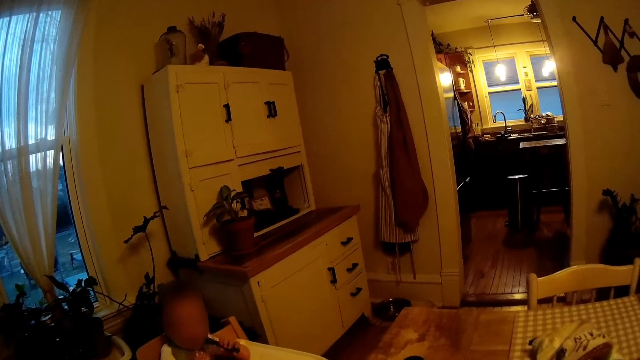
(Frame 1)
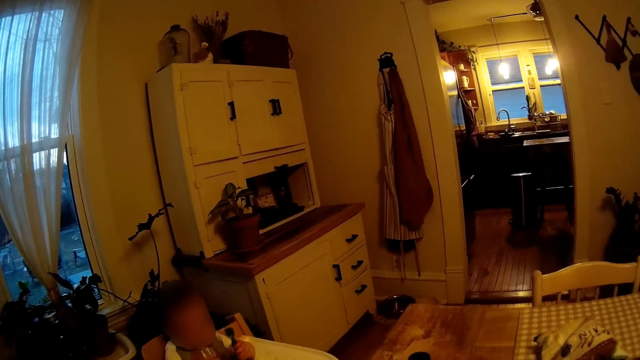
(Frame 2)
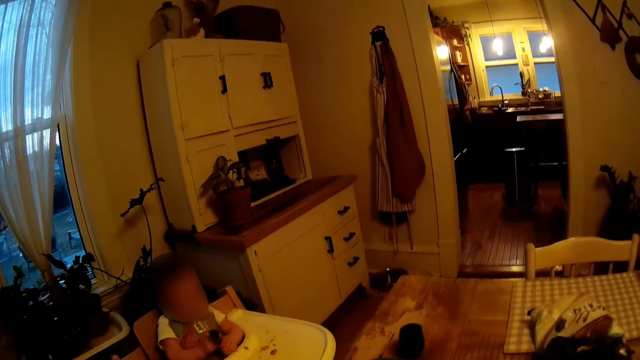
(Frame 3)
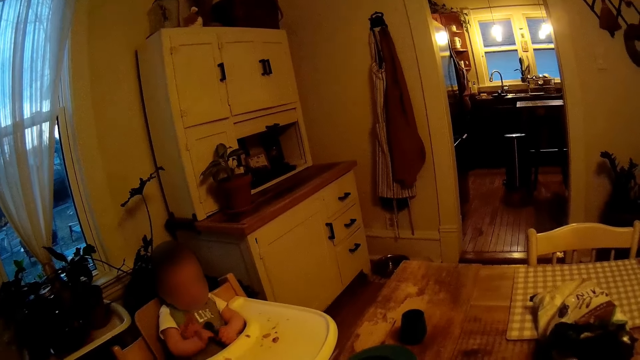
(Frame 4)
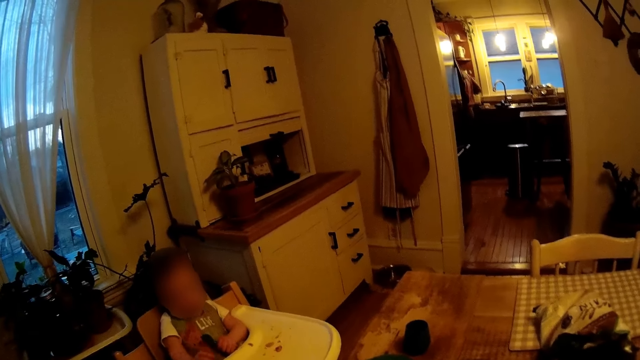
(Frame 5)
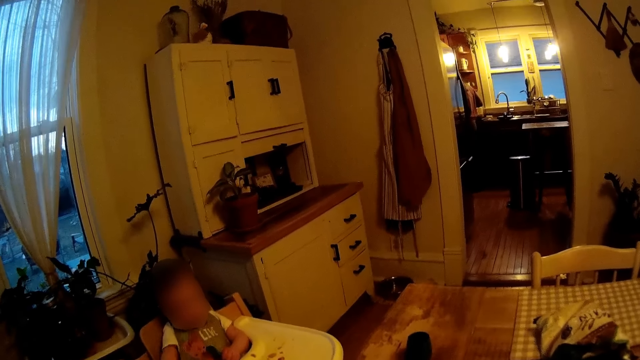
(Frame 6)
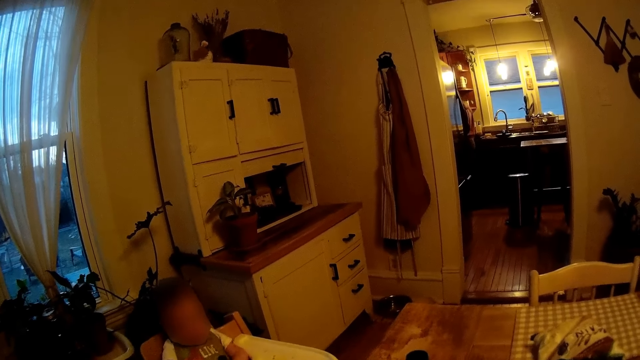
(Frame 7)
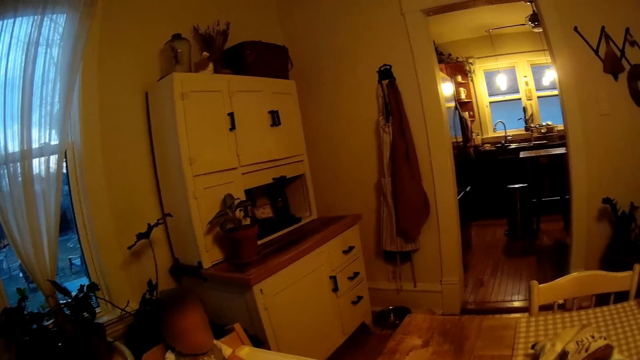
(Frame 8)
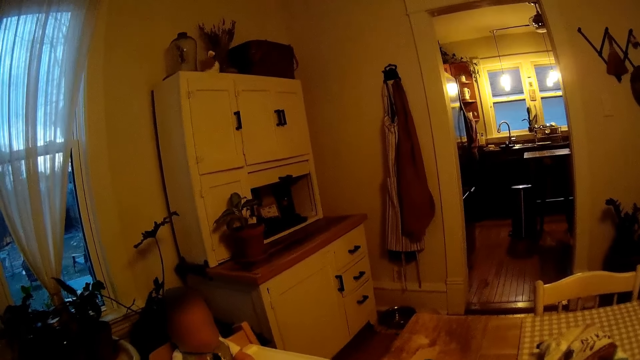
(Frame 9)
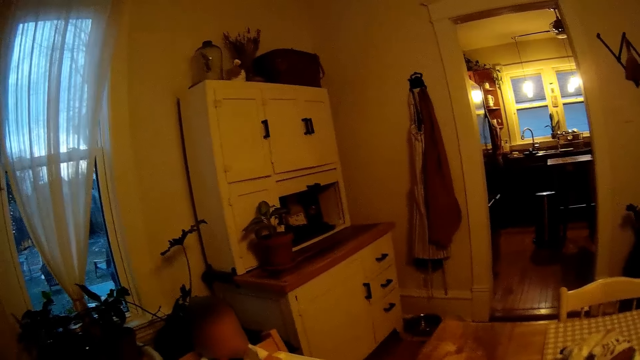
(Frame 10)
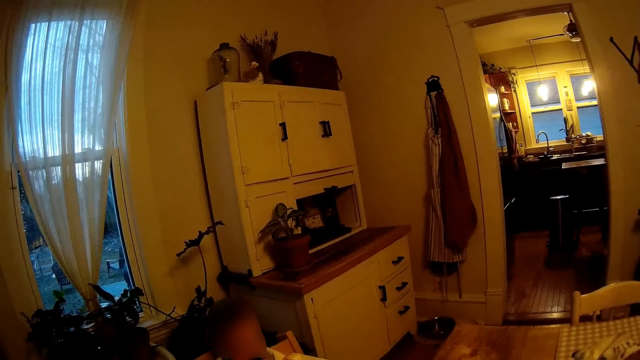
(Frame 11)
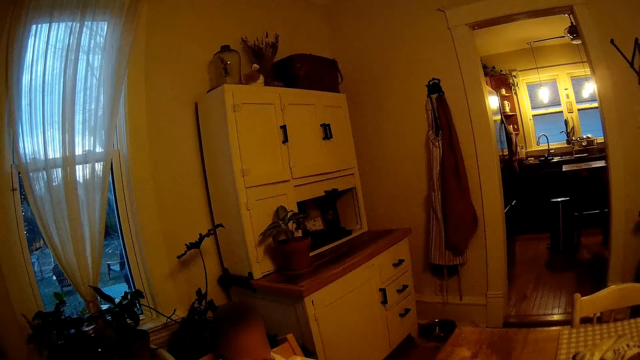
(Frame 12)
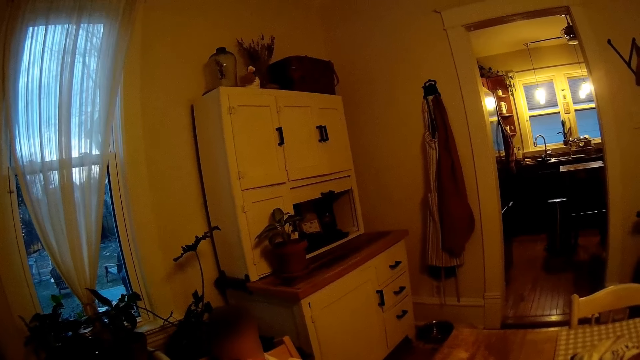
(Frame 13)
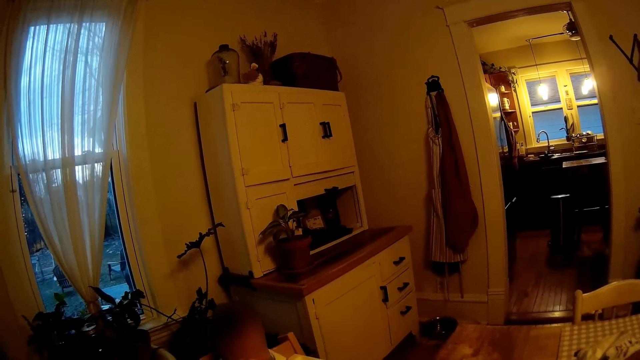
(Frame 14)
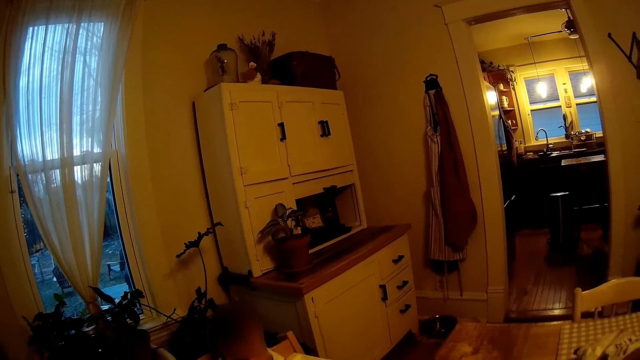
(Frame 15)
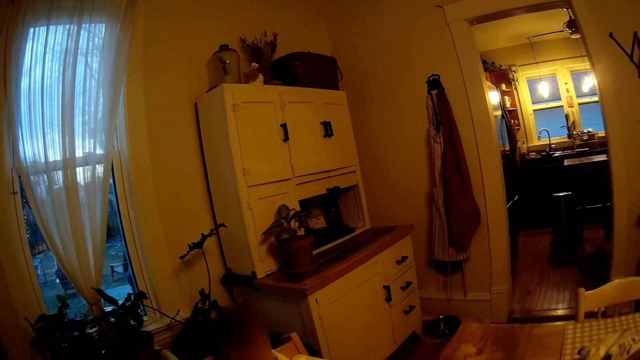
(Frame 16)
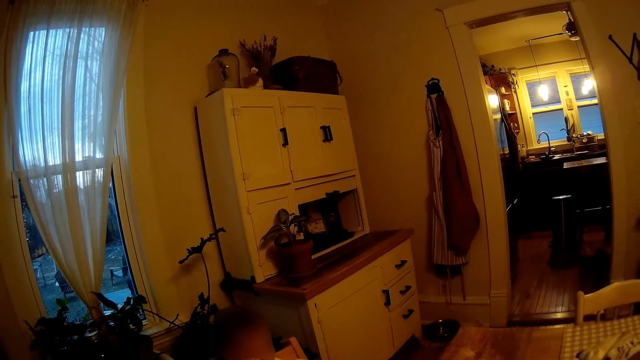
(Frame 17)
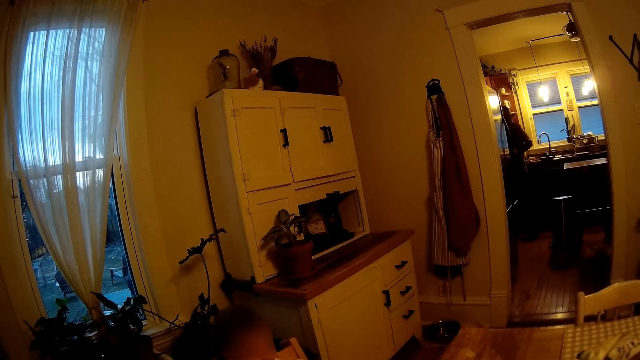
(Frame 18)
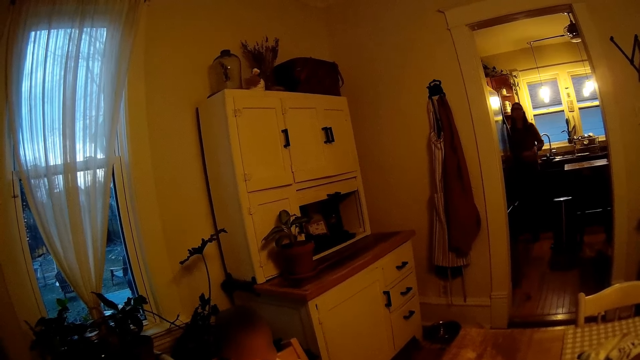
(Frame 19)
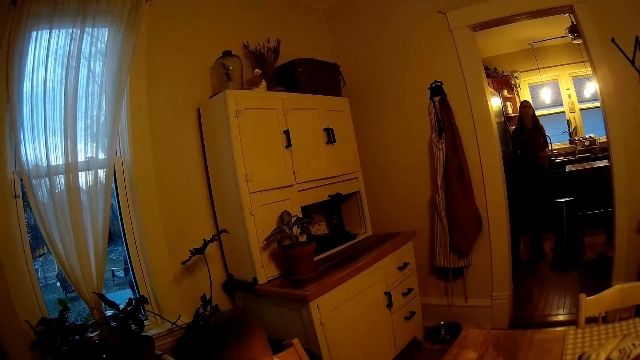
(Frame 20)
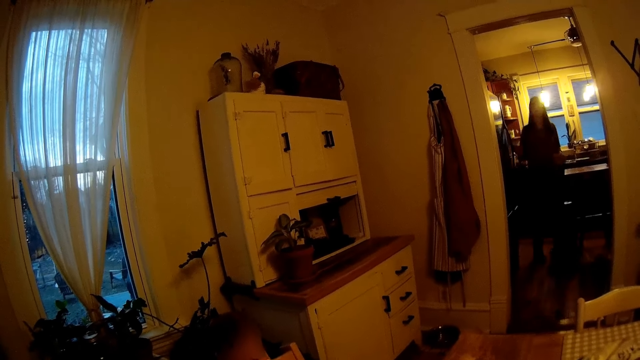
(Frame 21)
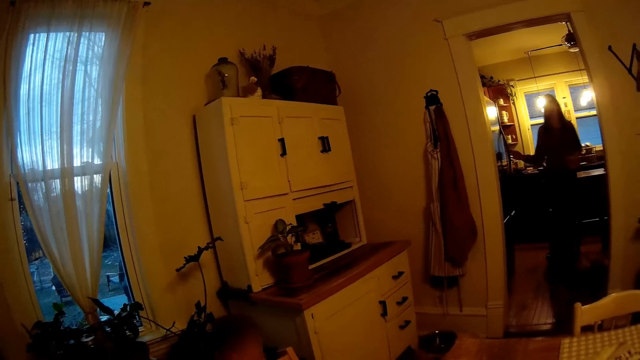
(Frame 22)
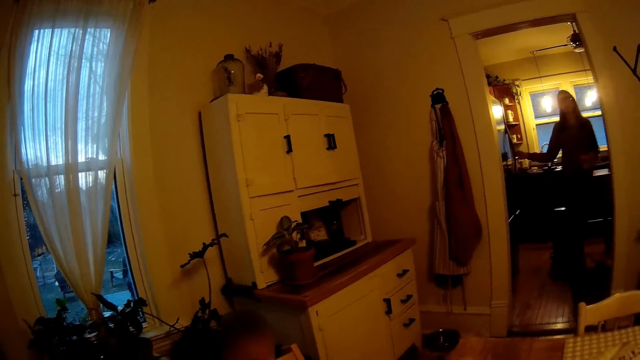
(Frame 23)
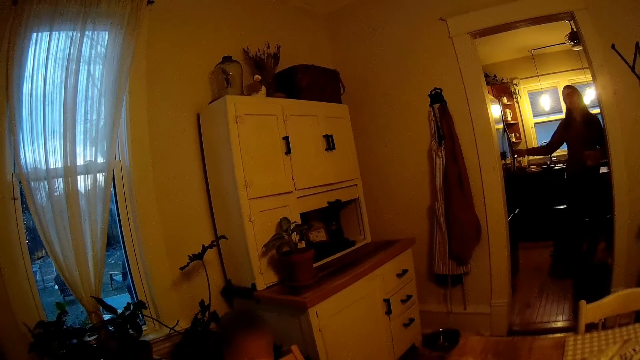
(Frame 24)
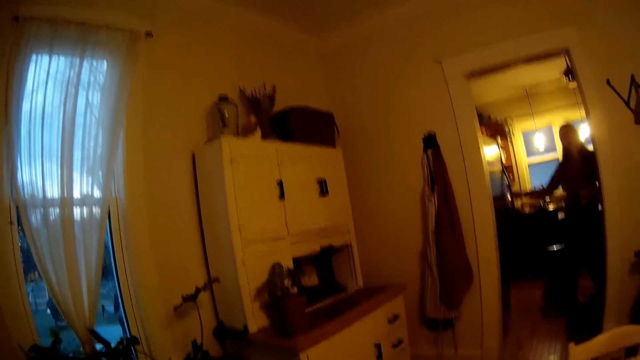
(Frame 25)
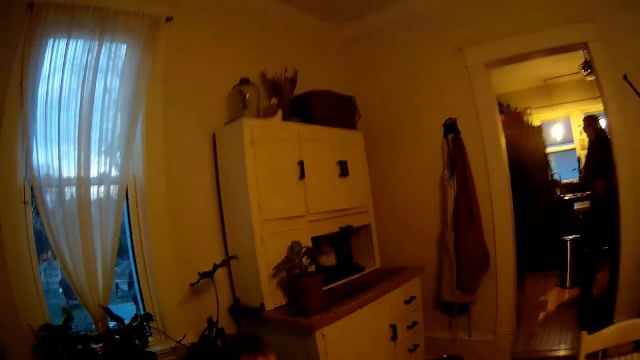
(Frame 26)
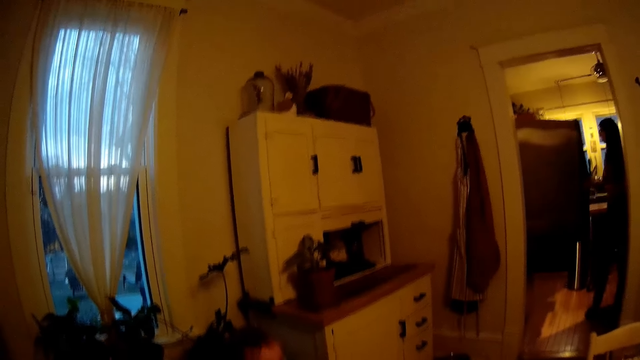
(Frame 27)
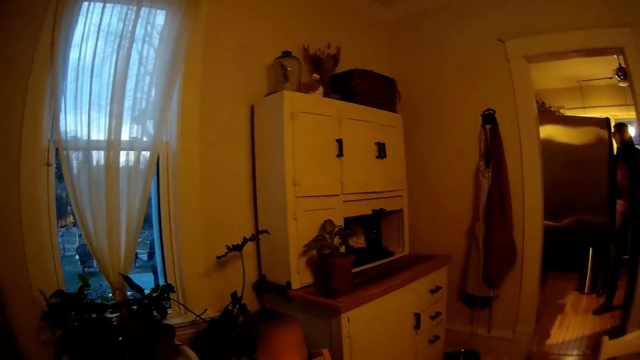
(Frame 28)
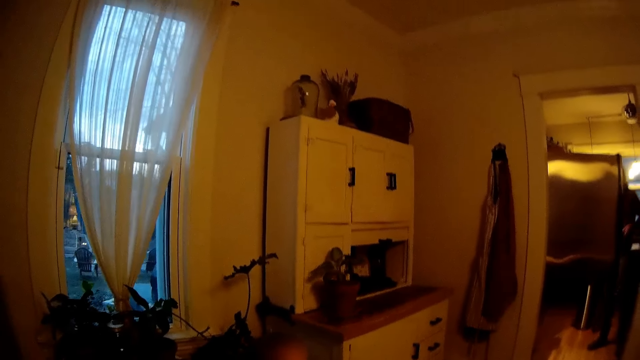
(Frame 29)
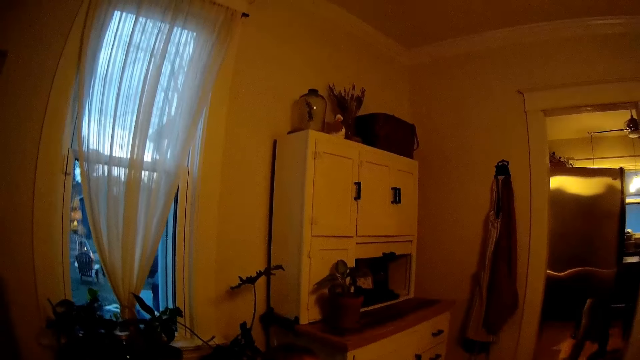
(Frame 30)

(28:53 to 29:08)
The baby plays with a toy with both hands. The woman interacts with the camera wearer. The woman converses with the camera wearer. The woman opens a fridge with her right hand. The woman converses with the camera wearer. The woman holds the fridge door.

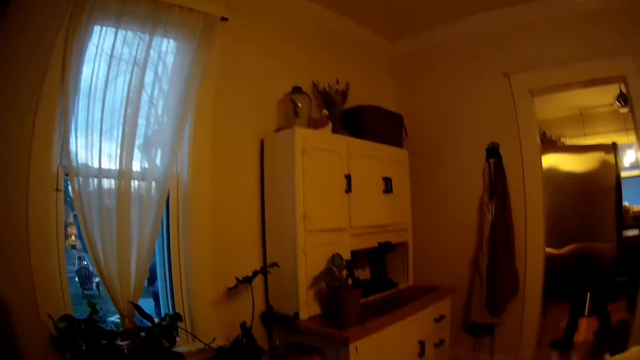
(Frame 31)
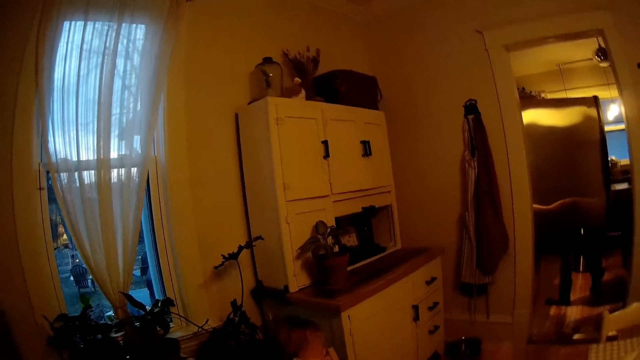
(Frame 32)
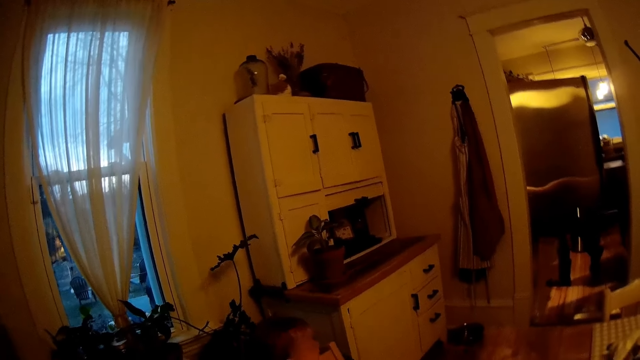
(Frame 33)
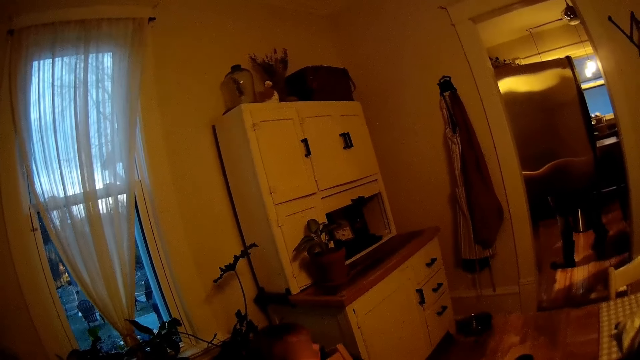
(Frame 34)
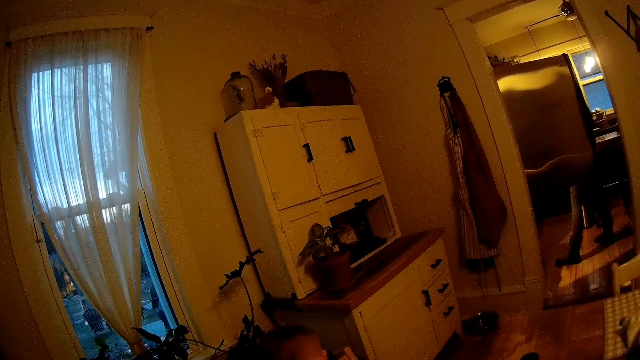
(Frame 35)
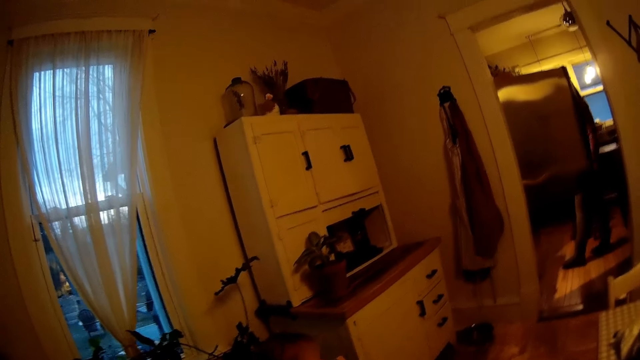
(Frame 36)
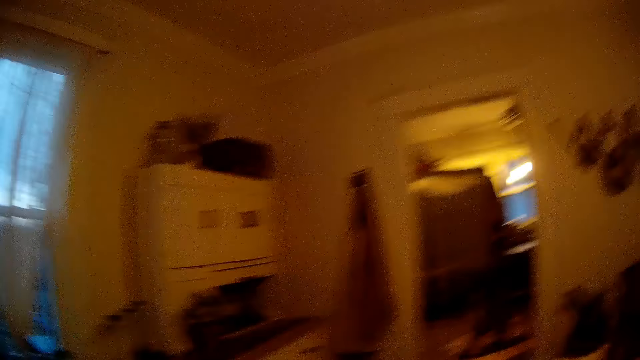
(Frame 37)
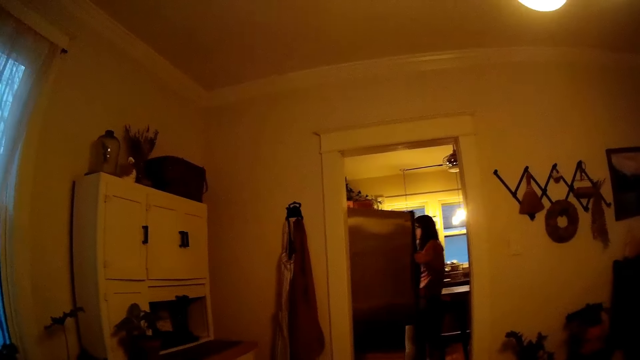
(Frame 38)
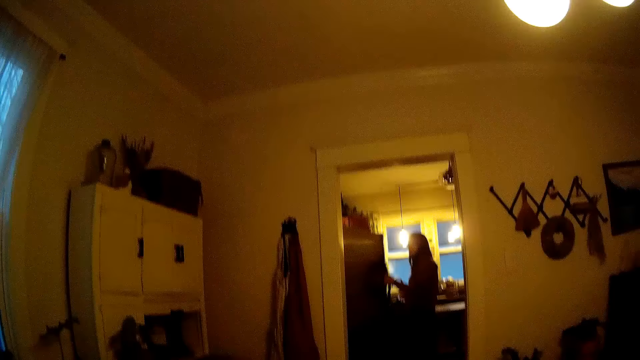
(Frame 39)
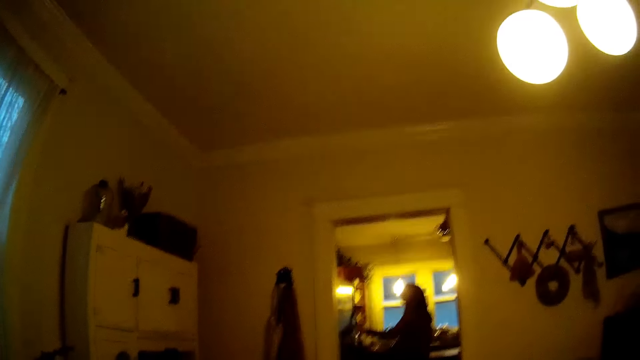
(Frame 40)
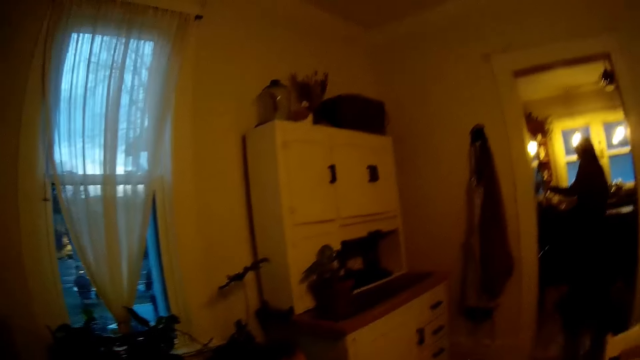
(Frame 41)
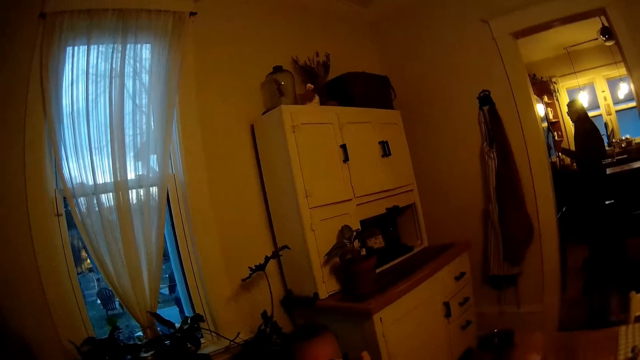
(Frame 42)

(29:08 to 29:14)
The camera wearer converses with the woman. The woman closes the fridge with her right hand.
